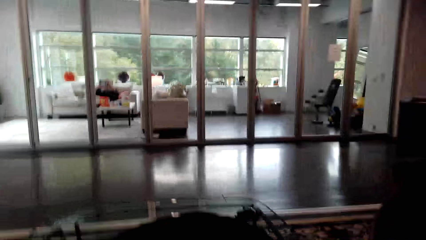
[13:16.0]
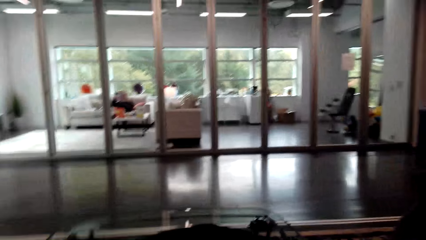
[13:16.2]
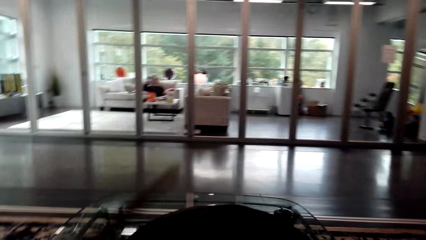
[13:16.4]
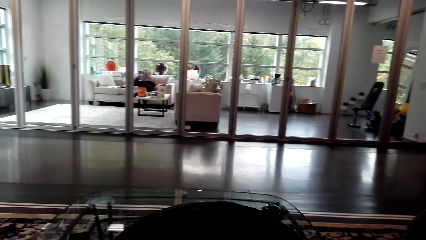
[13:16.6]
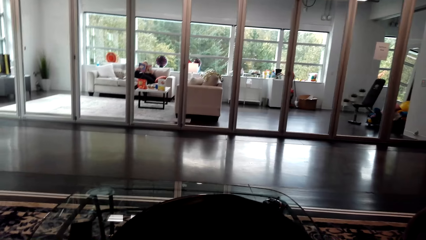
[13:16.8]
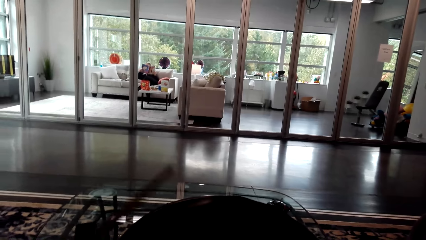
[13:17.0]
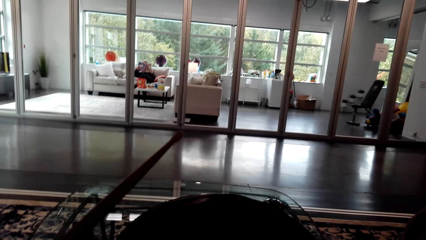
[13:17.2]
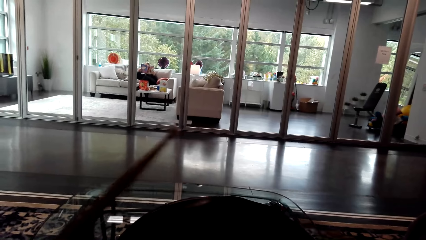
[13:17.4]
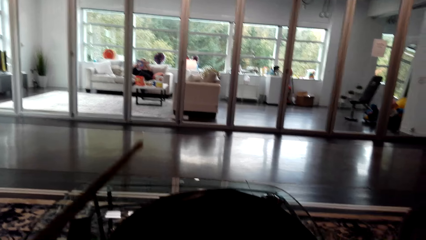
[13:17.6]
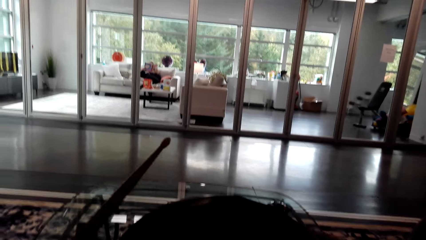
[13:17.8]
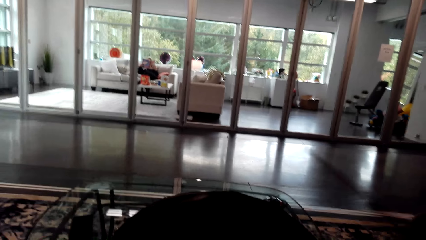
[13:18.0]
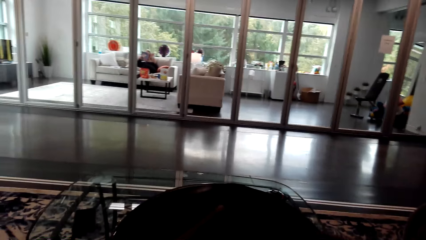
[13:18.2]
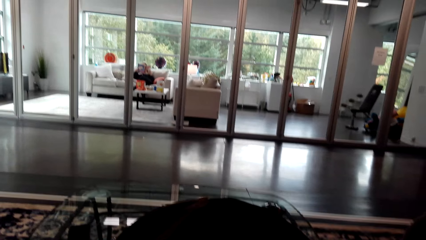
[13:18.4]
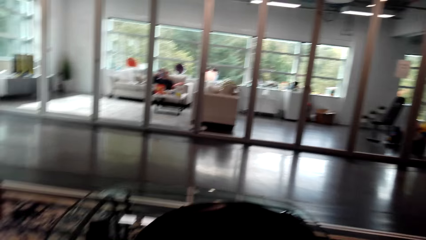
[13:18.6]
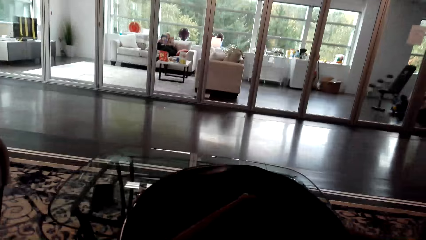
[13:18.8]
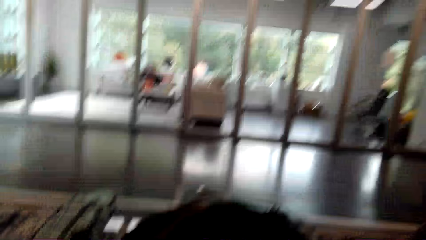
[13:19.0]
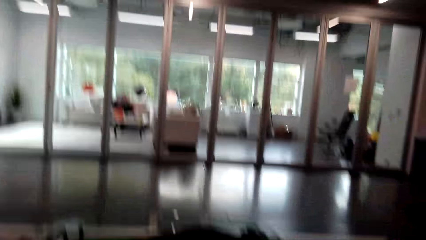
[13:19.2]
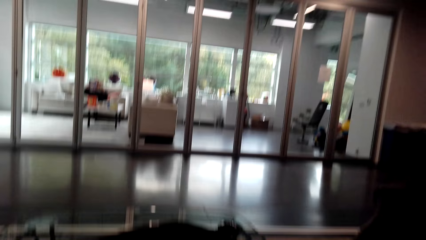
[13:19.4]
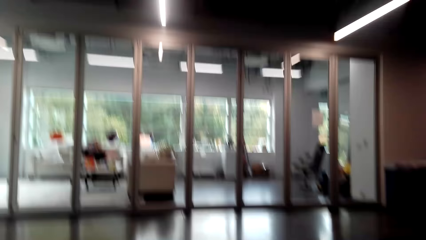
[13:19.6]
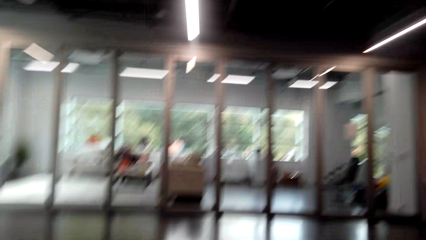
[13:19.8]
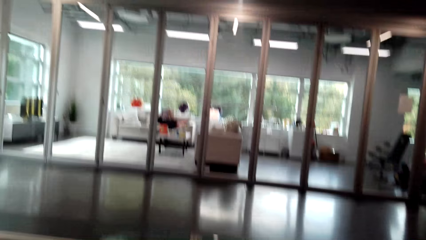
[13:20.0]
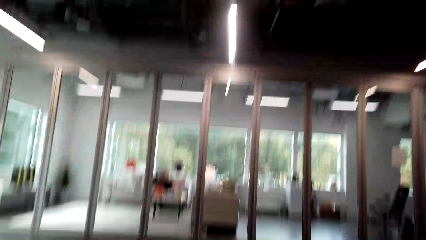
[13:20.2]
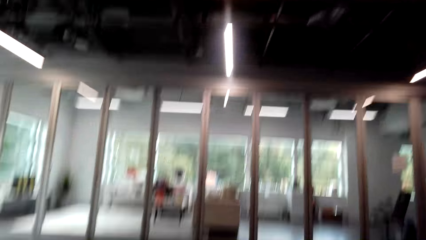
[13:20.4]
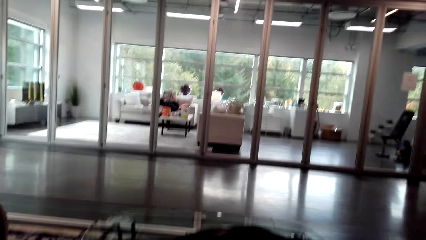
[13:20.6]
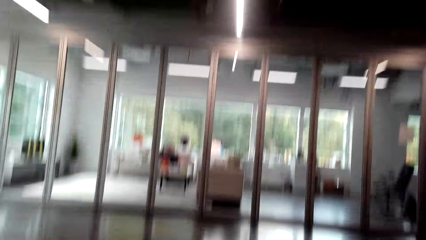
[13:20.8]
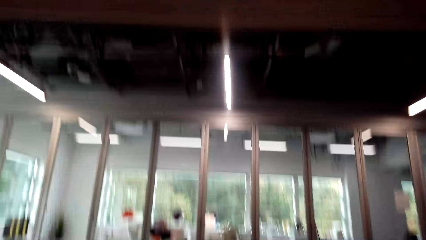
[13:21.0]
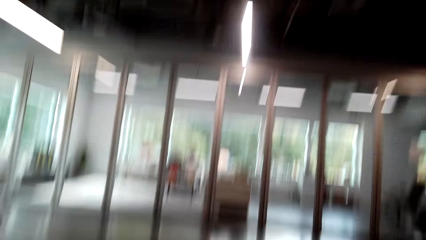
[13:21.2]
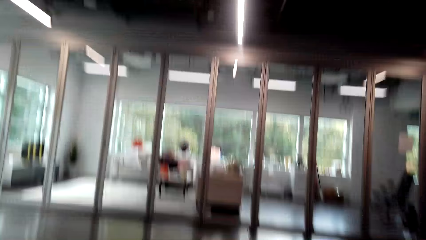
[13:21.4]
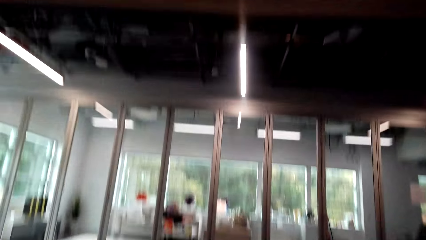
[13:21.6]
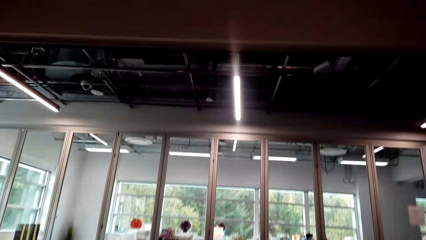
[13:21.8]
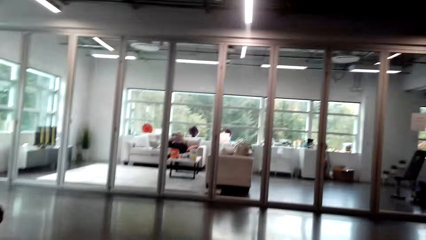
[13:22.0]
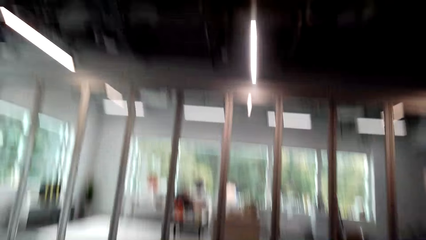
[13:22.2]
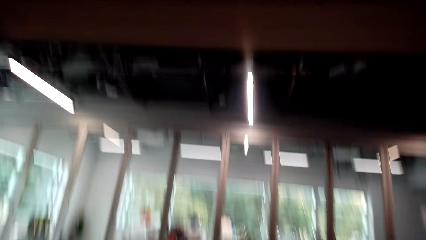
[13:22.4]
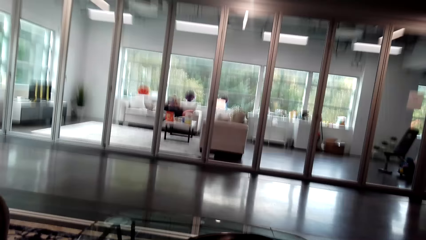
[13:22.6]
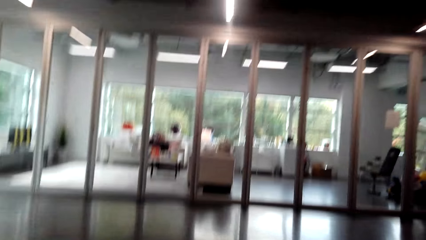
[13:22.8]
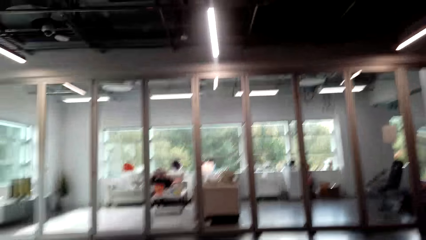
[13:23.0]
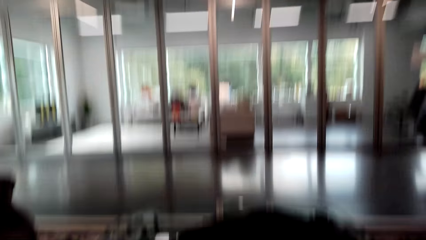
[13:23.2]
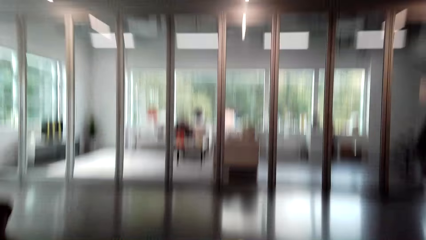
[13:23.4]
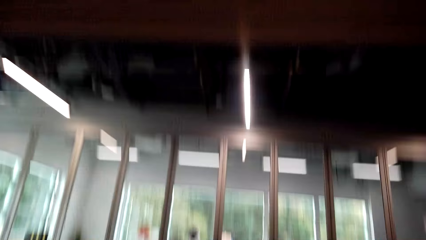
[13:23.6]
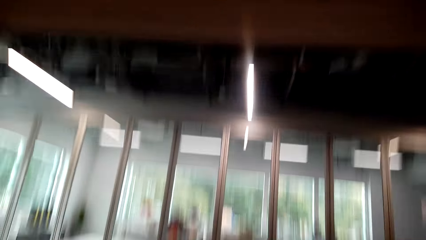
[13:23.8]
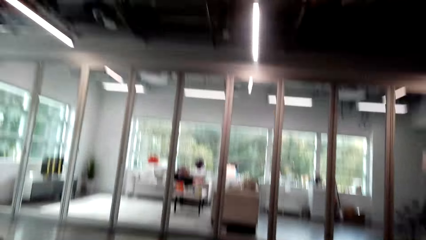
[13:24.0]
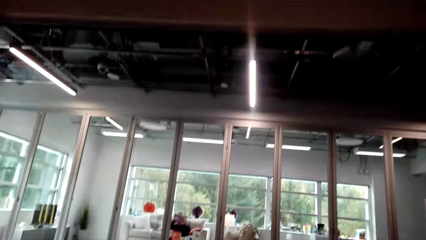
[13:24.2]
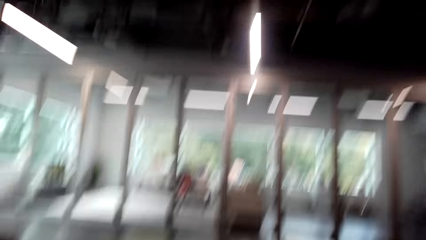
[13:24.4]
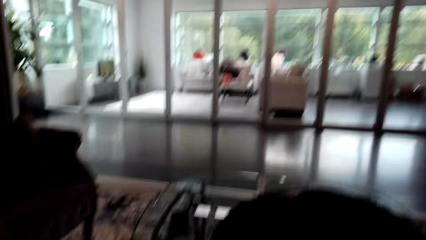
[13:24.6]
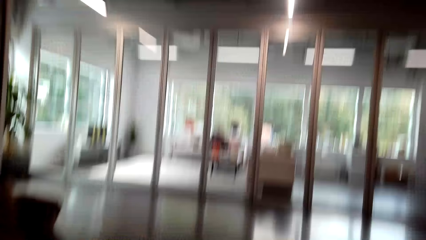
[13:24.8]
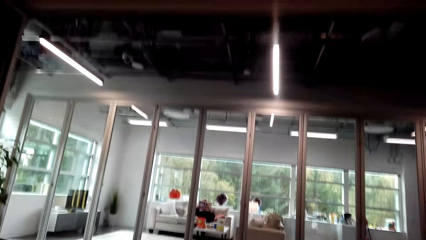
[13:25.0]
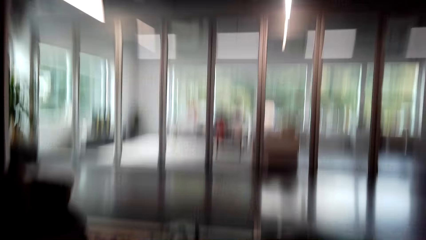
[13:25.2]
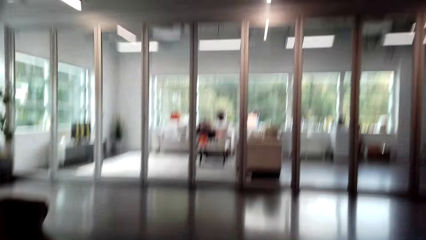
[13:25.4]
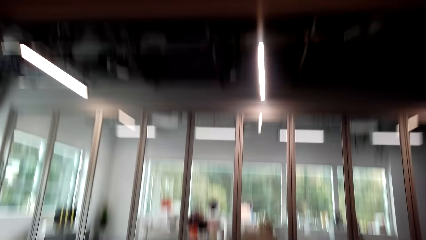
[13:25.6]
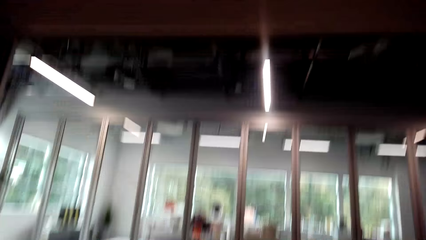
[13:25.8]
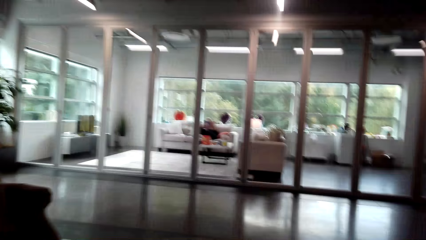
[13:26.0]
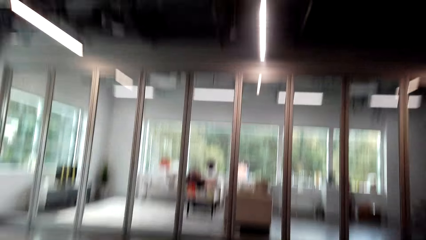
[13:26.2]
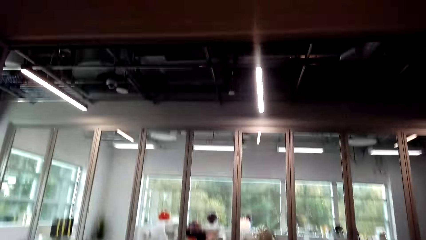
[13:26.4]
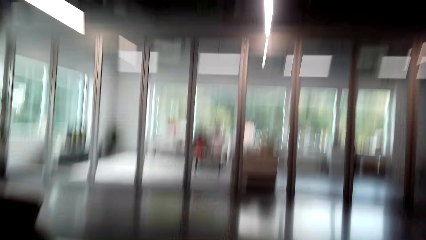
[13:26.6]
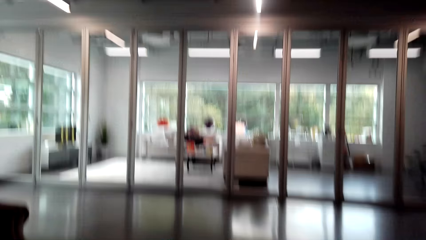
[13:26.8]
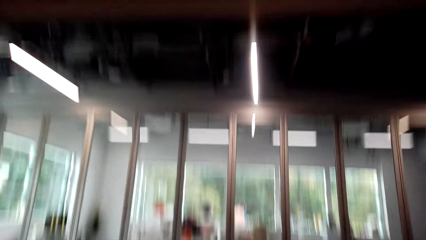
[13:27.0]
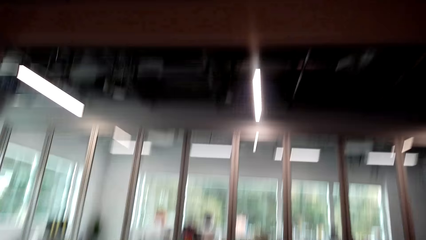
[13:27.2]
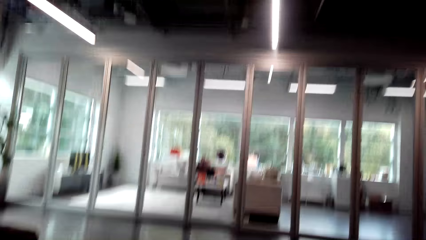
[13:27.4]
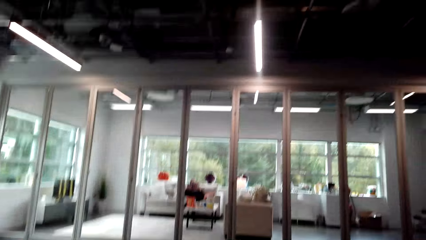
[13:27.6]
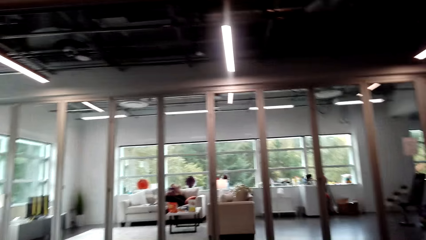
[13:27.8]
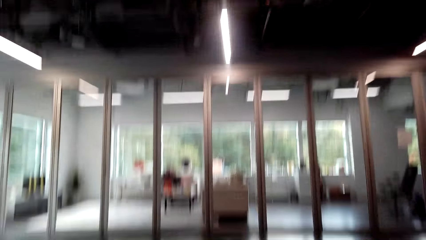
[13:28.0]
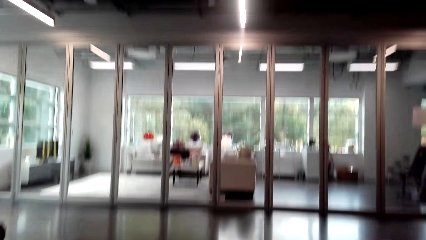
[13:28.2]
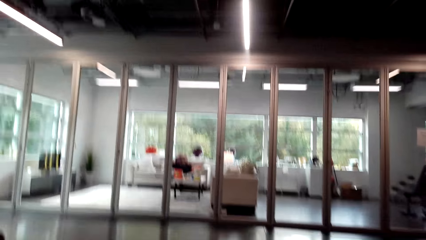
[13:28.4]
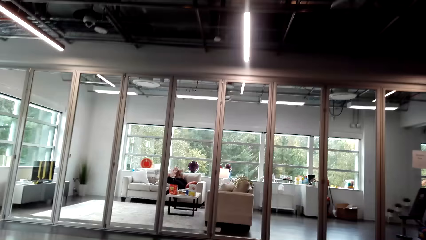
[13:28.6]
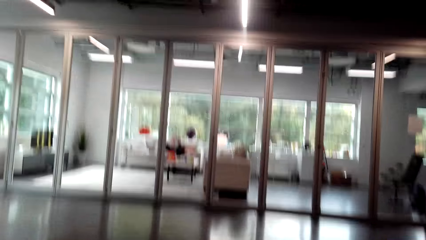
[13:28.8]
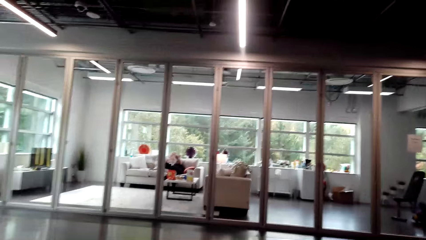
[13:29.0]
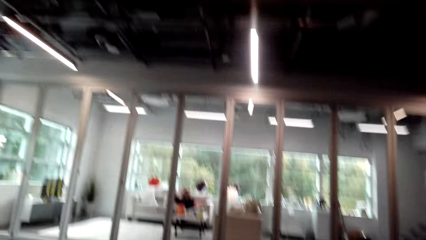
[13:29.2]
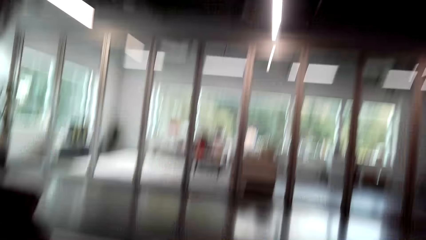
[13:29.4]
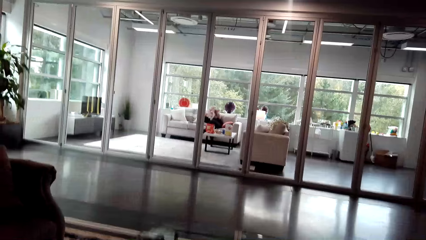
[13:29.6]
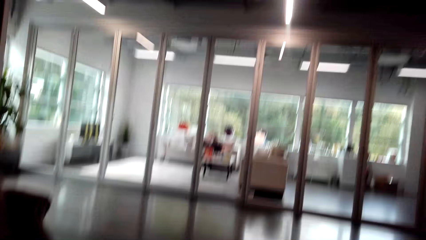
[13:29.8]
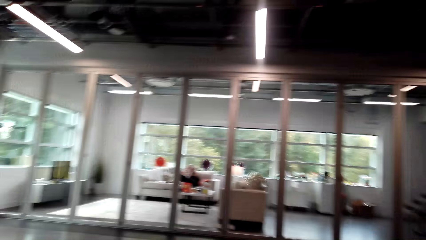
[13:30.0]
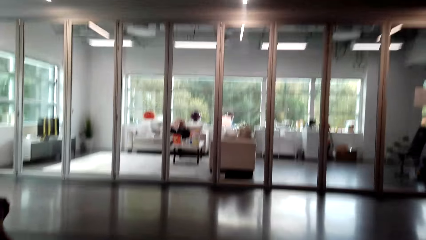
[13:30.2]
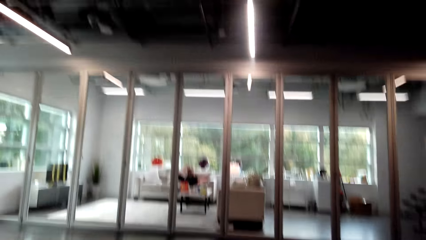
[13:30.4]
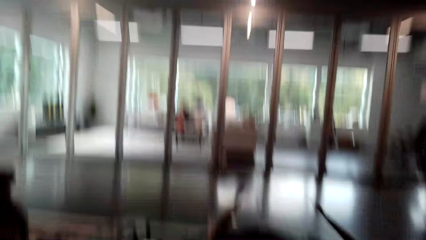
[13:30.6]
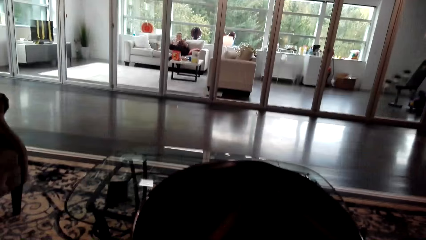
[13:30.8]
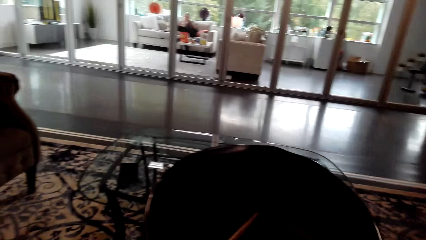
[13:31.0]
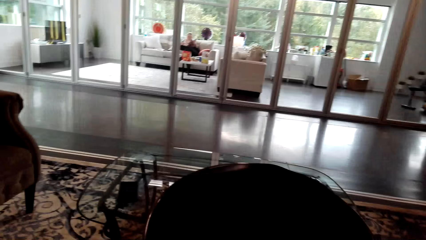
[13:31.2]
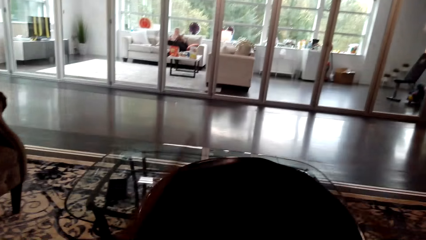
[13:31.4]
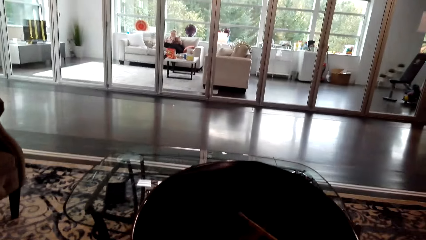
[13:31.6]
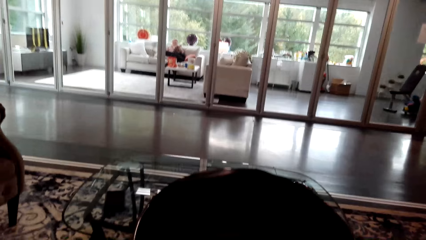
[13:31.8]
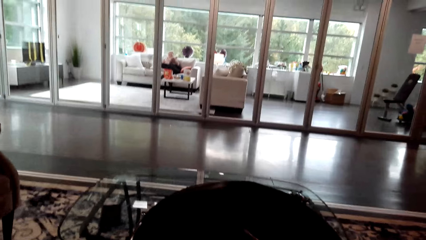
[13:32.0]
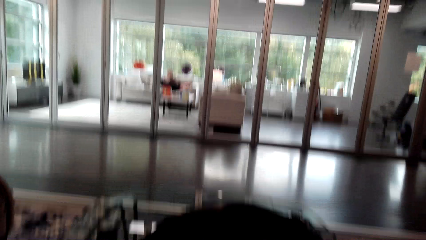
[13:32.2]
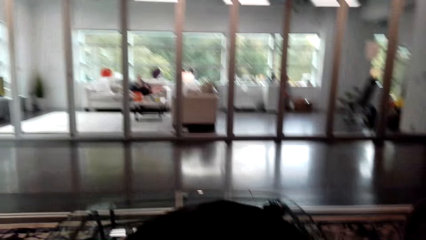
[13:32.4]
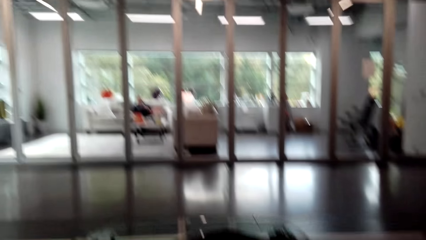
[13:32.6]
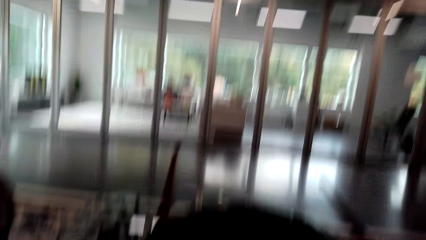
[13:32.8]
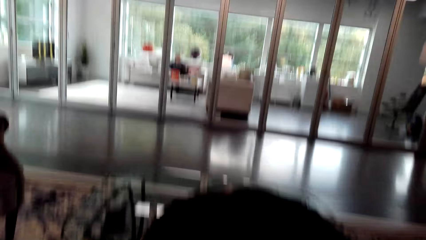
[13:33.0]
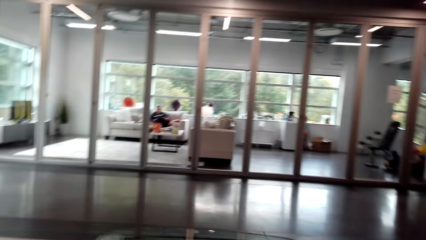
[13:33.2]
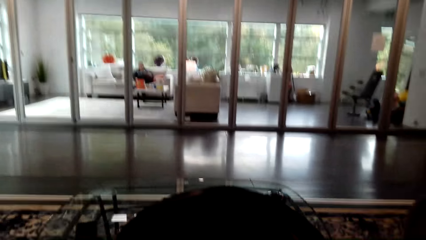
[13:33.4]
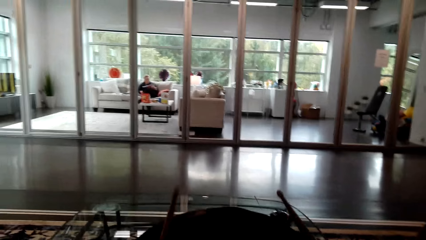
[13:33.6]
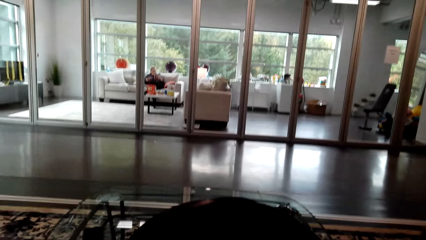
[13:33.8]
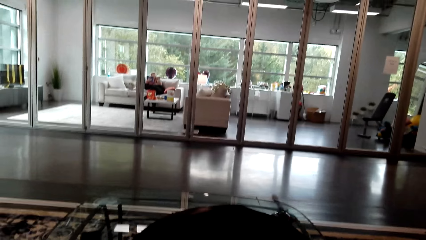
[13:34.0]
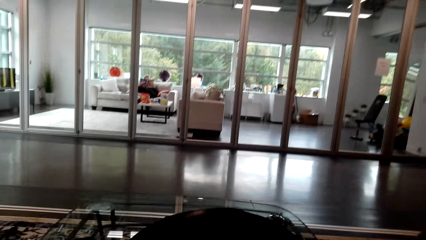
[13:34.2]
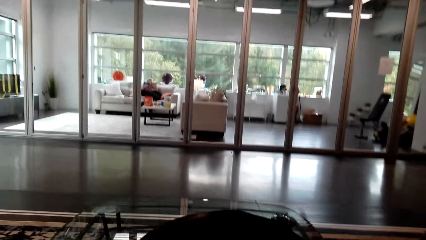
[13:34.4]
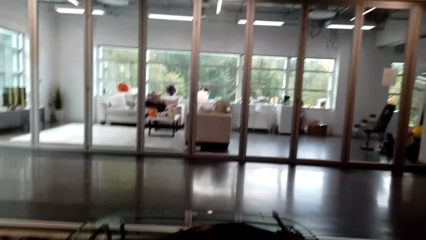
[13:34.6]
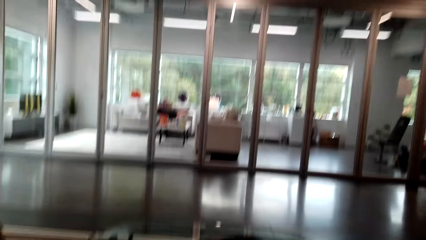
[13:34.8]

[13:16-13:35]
The camera wearer beats the drum. They look around.
